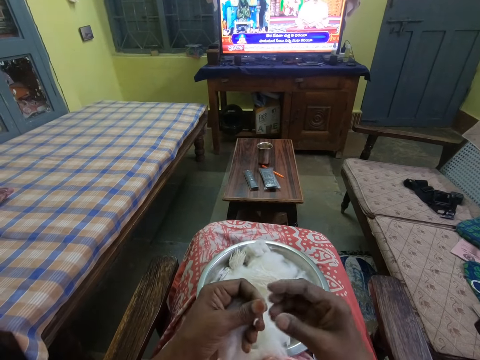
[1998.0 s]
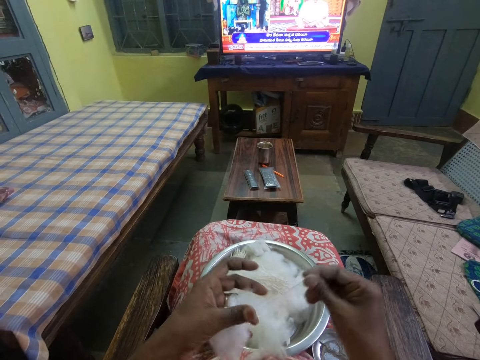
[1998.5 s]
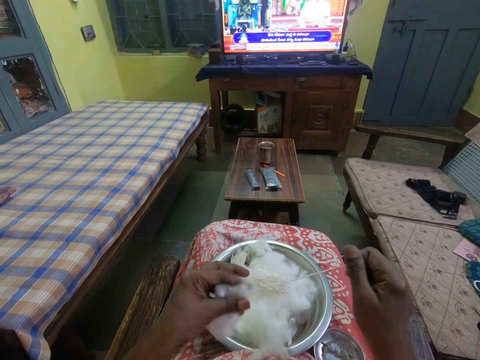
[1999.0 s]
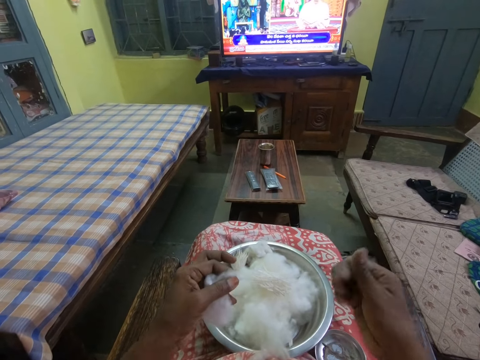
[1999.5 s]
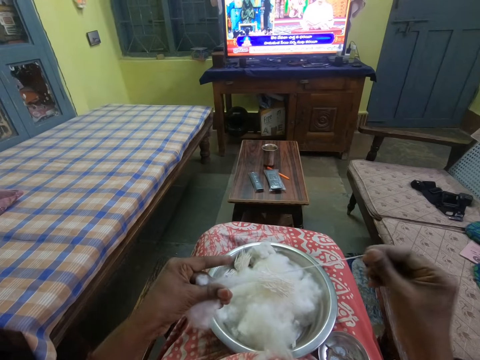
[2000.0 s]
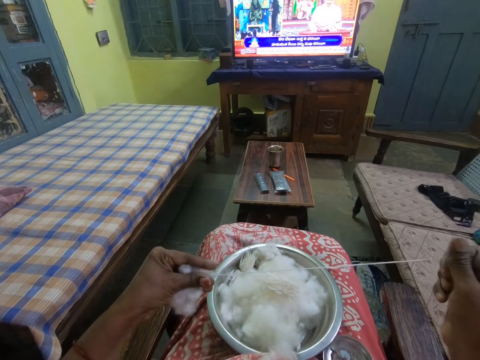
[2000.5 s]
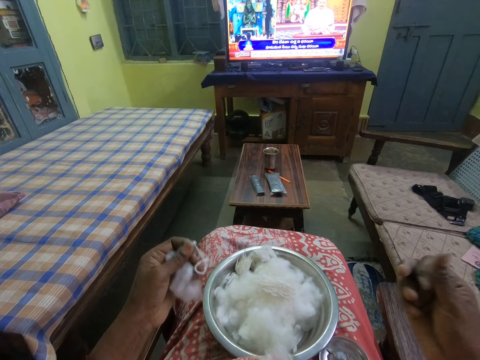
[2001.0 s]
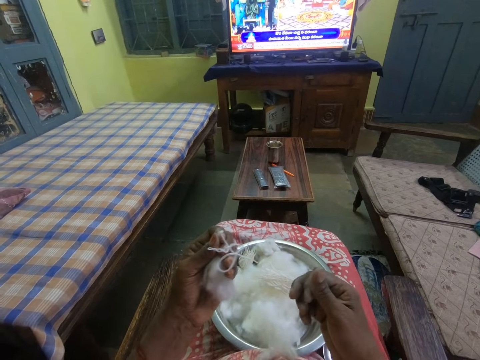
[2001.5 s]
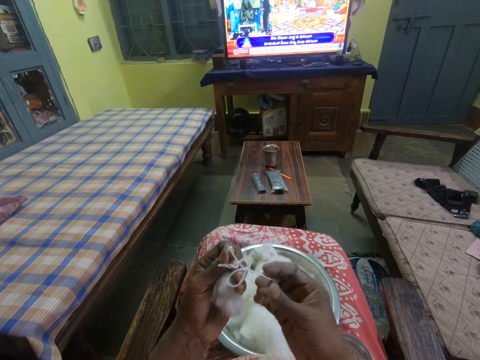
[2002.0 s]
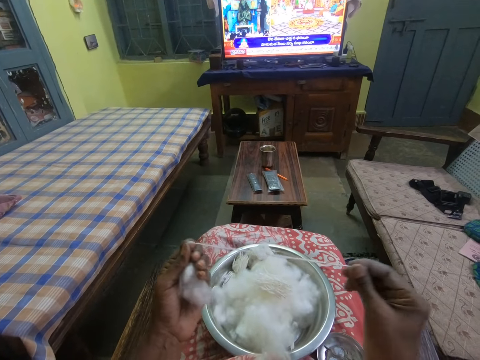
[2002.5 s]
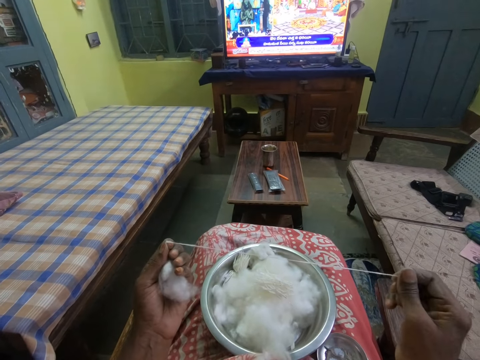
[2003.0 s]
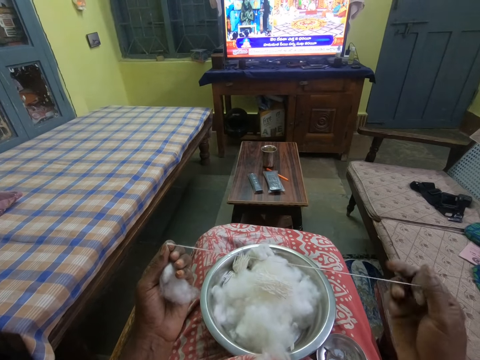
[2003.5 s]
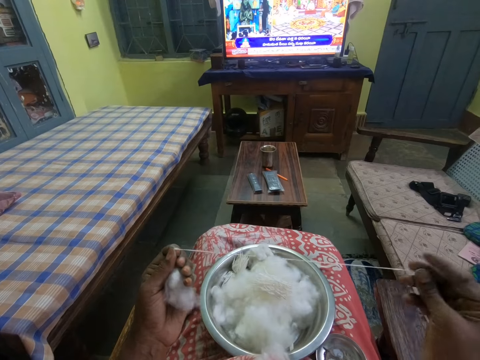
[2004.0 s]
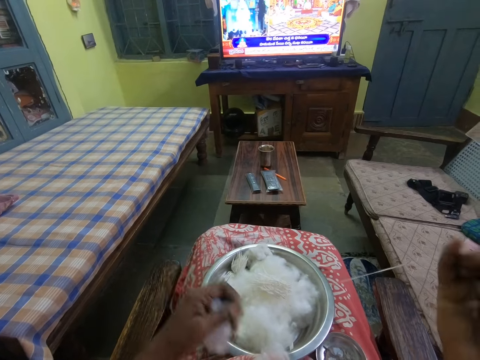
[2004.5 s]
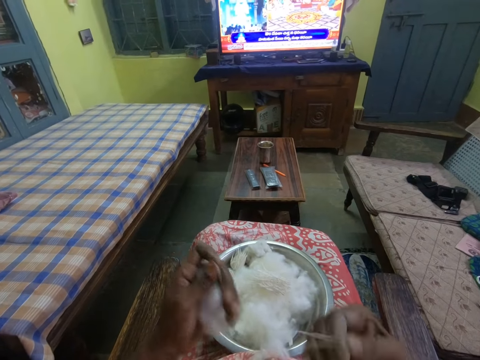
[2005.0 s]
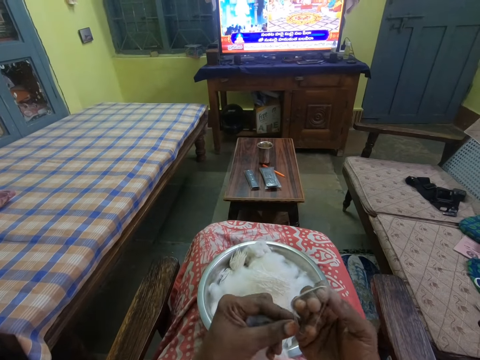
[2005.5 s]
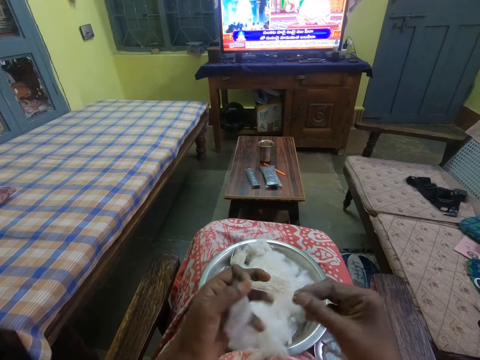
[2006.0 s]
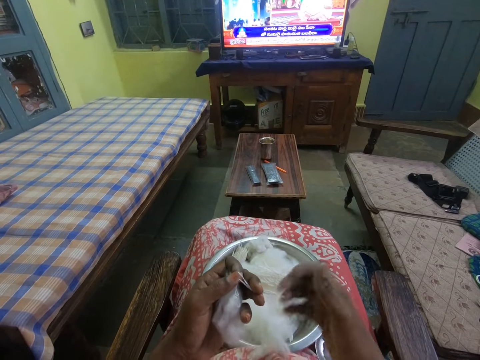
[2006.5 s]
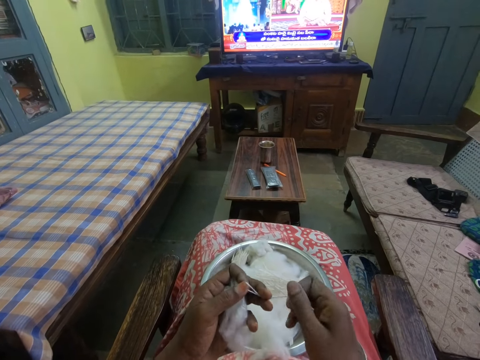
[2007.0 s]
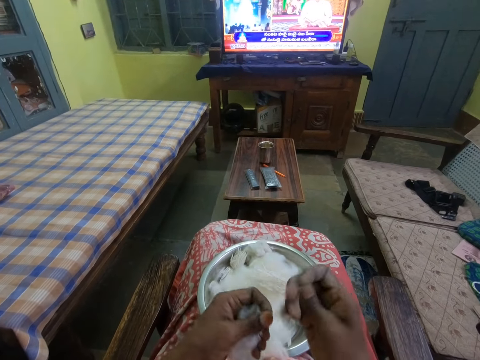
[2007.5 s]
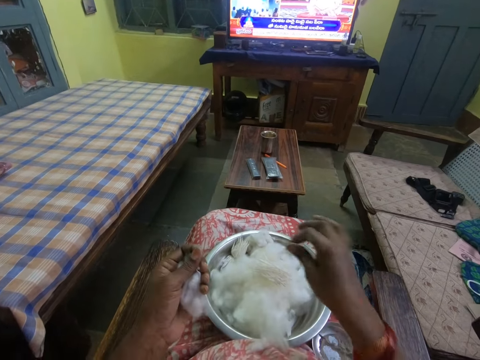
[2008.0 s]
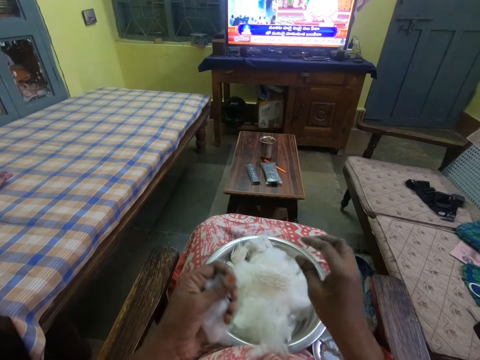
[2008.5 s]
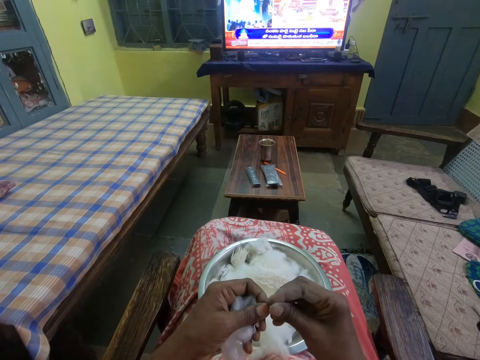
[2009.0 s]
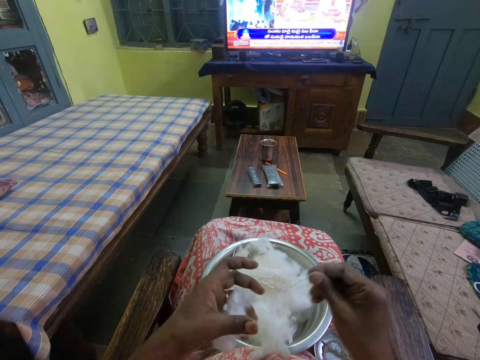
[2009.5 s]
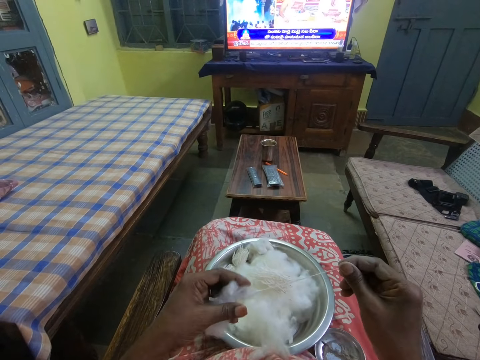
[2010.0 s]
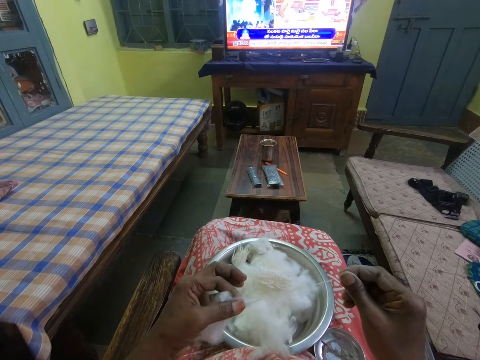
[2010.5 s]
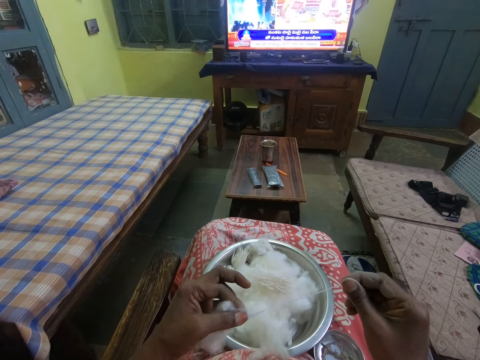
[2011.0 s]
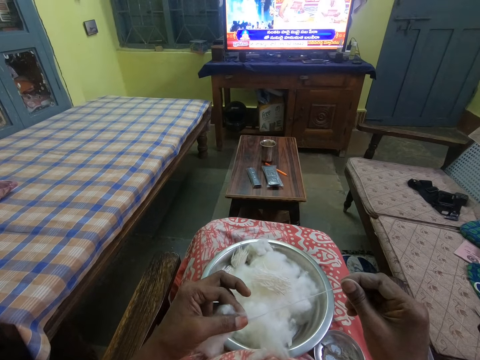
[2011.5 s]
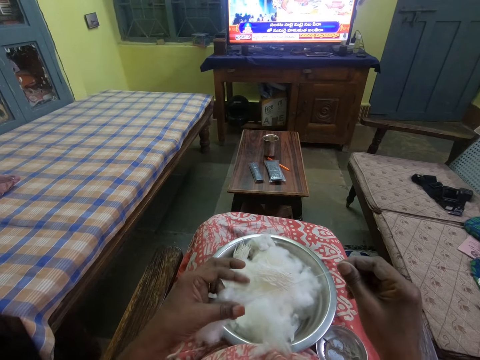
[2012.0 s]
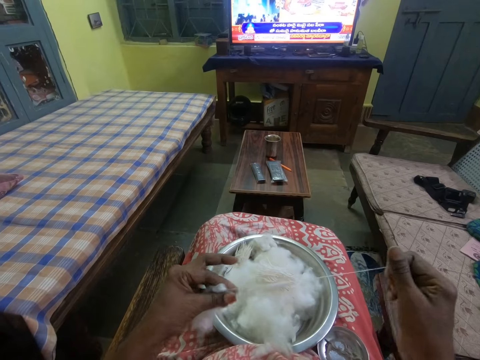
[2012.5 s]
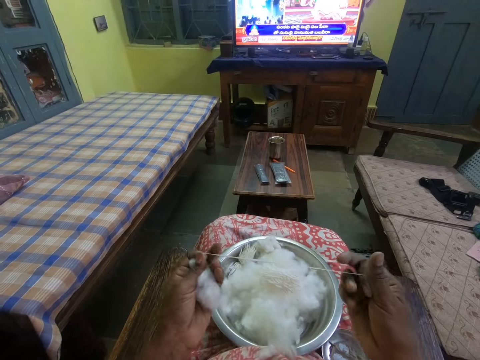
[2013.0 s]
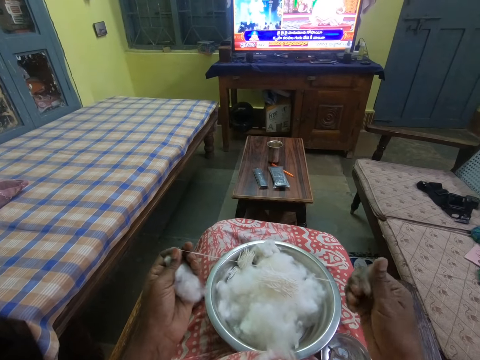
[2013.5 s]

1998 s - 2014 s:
The camera wearer stretches the cotton in her hands. She rolls the cotton wool. She folds the cotton around her fingers. She rolls the cotton in her hands. She cuts the cotton wool. She puts the cotton inside the bowl. She stretches the cotton in her hands. She rolls the cotton wool.

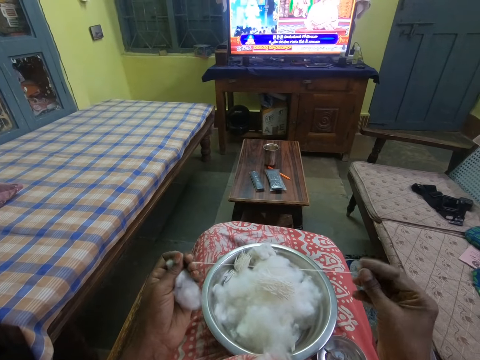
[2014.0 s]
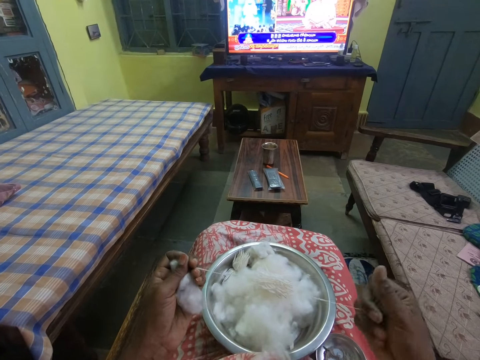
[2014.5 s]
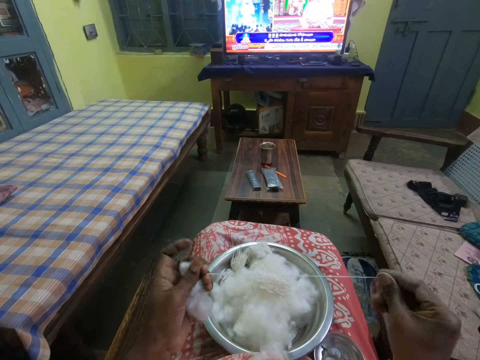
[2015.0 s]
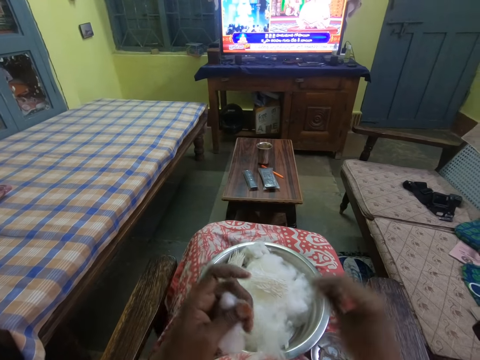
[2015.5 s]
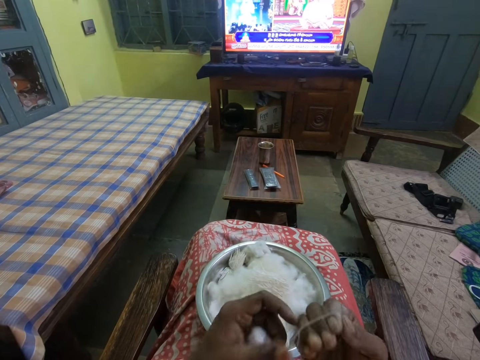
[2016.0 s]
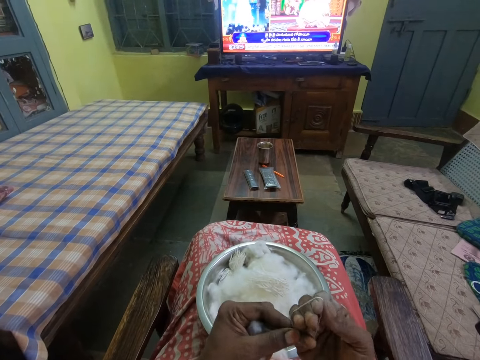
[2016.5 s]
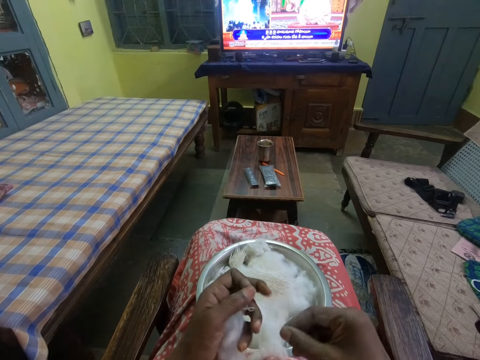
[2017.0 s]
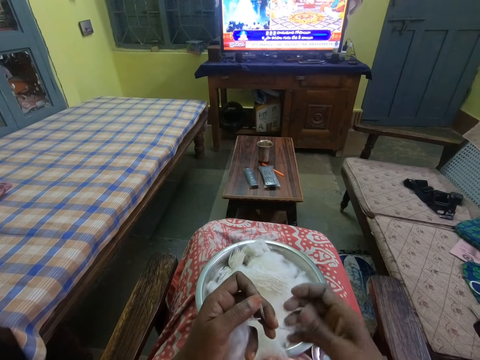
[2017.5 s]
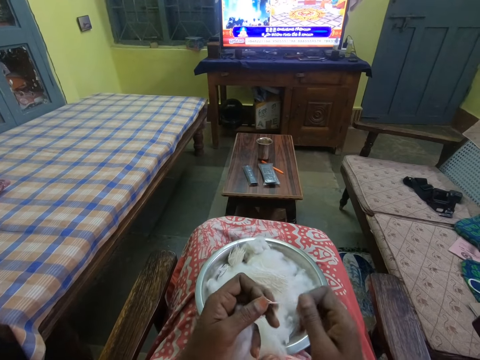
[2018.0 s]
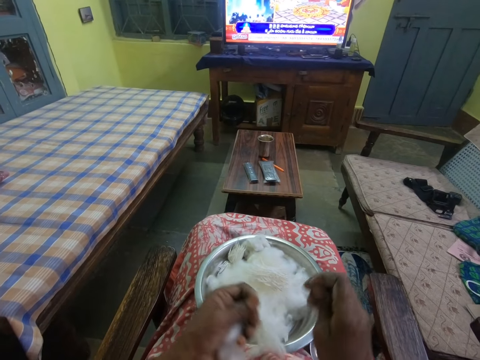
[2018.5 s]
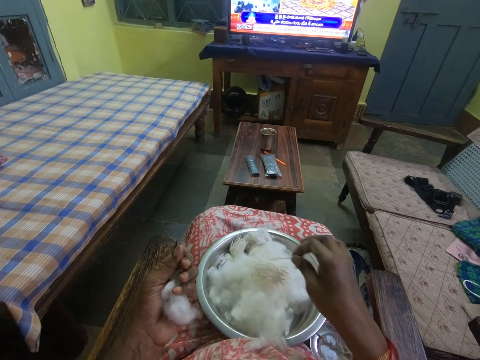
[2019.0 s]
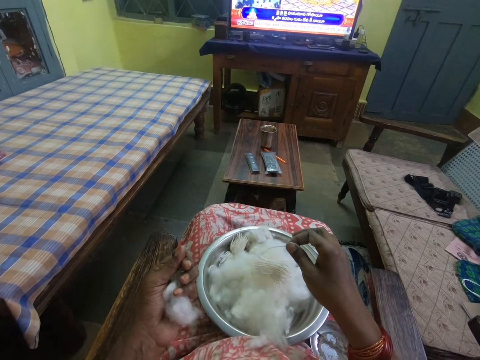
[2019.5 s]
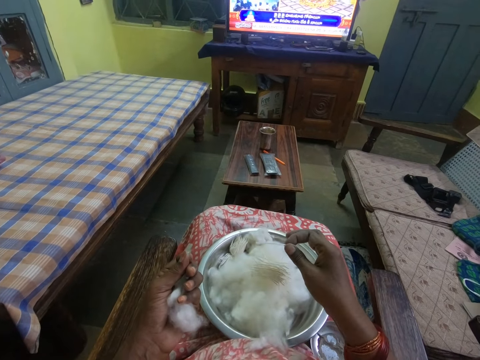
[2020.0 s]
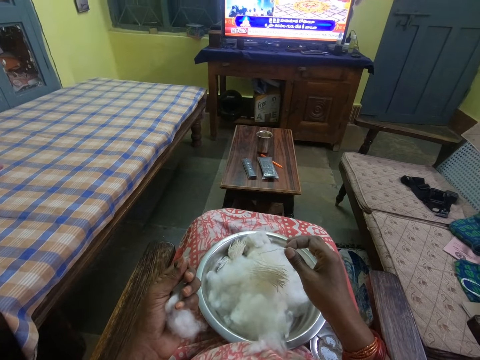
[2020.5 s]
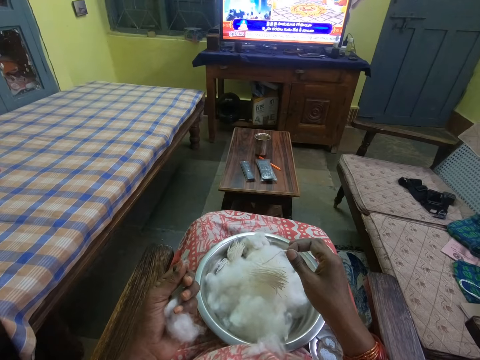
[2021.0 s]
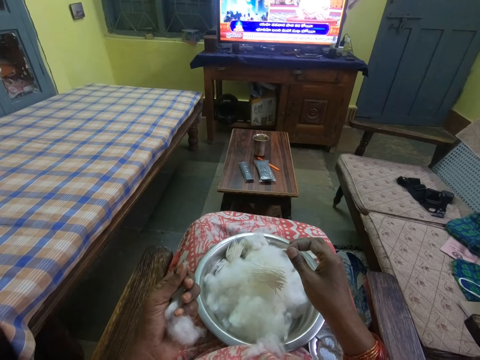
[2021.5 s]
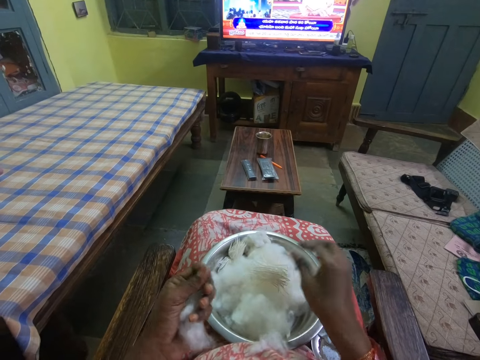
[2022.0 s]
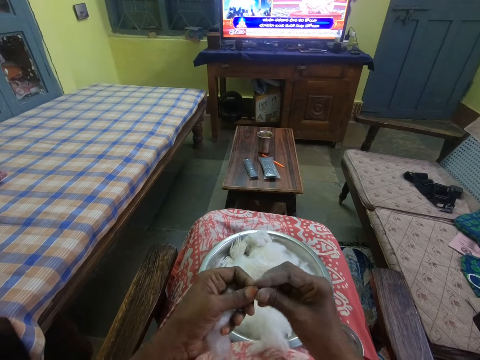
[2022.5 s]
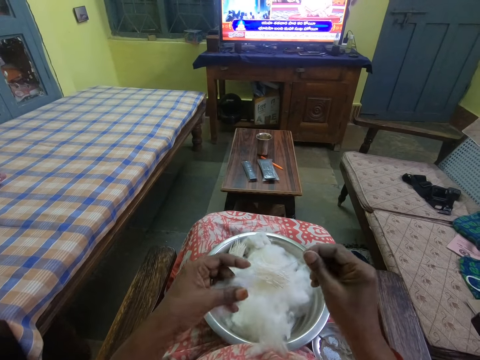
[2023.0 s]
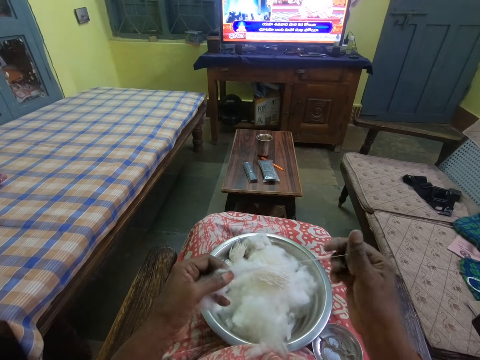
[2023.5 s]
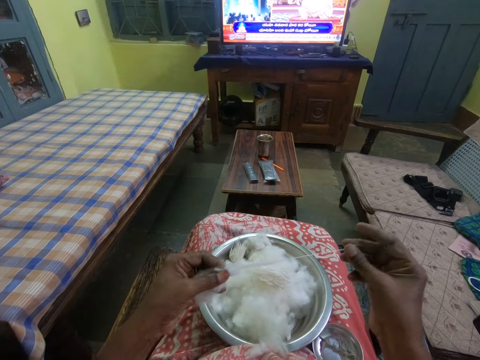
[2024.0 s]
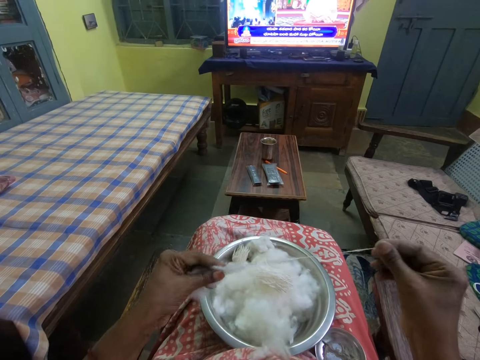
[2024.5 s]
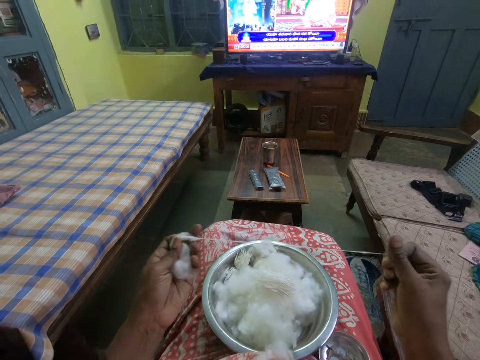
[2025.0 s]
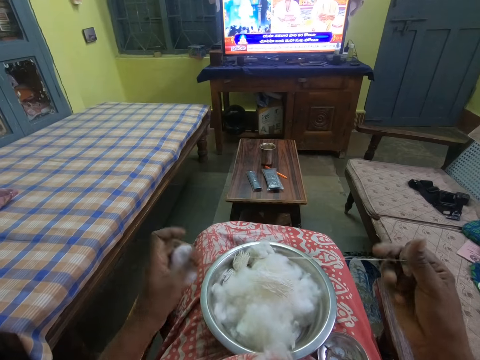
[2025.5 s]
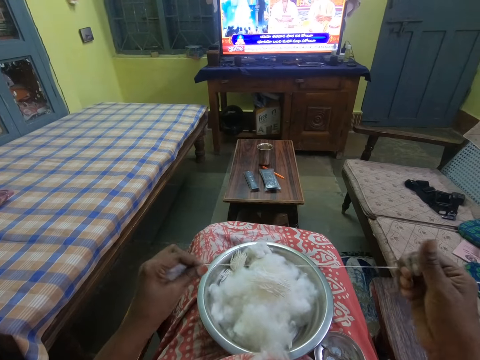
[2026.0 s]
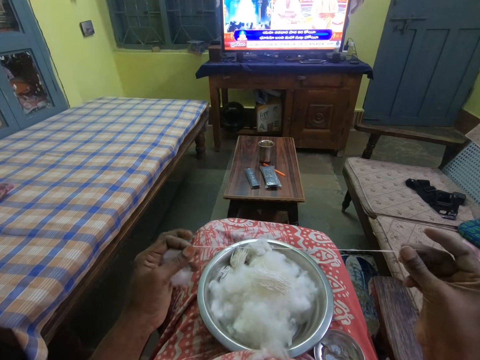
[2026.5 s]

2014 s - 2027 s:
The camera wearer folds the cotton around her fingers. She rolls the cotton in her hands. She cuts the cotton wool. She watches the television. She puts the cotton inside the bowl. She stretches the cotton in her hands. She rolls the cotton wool.
